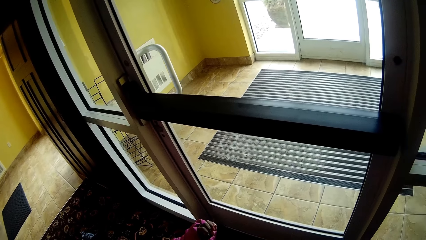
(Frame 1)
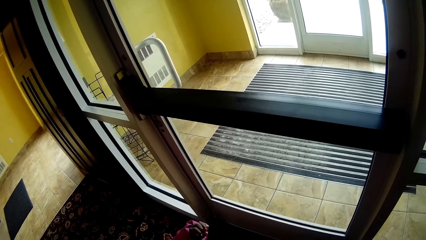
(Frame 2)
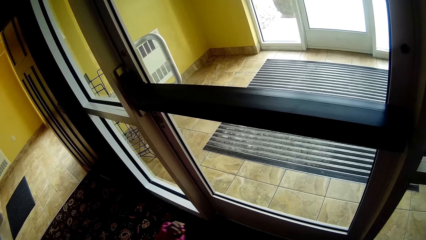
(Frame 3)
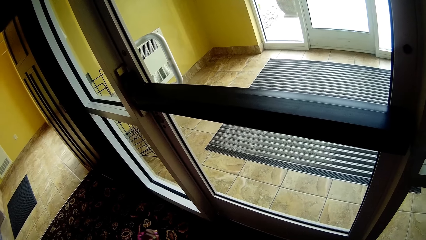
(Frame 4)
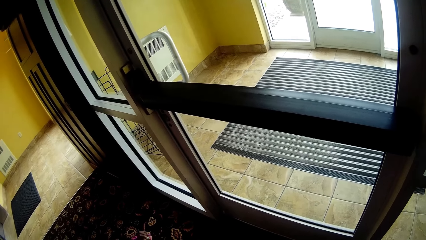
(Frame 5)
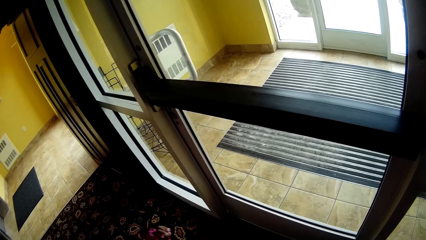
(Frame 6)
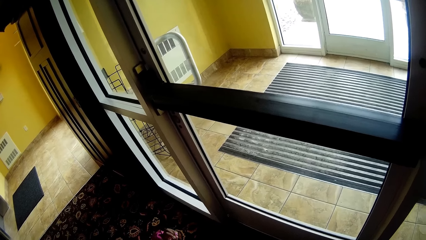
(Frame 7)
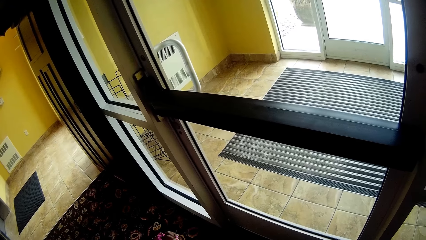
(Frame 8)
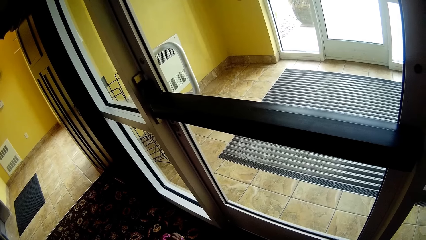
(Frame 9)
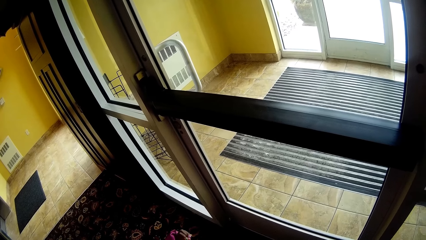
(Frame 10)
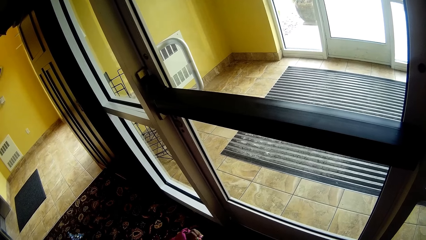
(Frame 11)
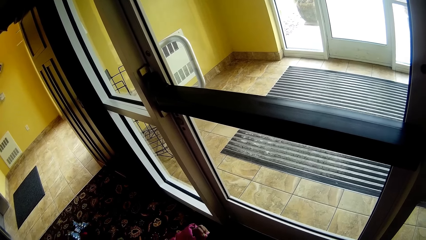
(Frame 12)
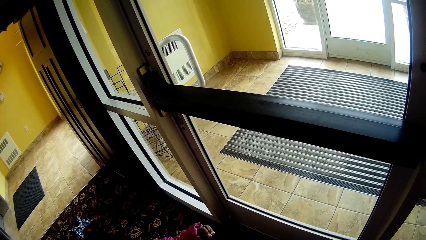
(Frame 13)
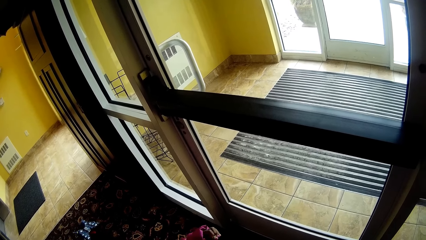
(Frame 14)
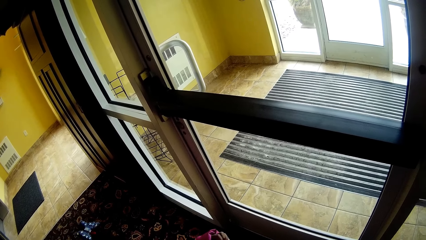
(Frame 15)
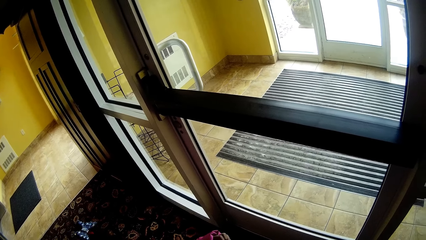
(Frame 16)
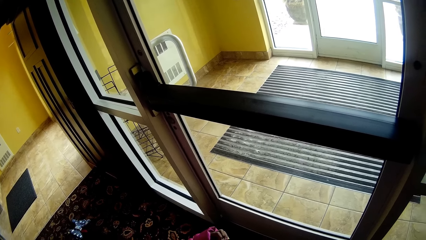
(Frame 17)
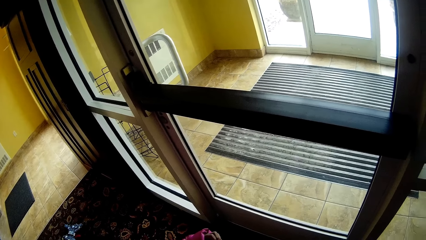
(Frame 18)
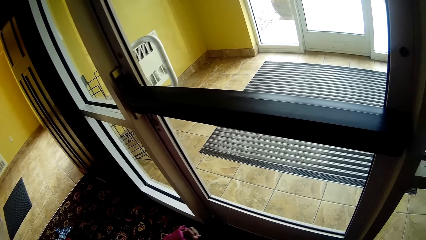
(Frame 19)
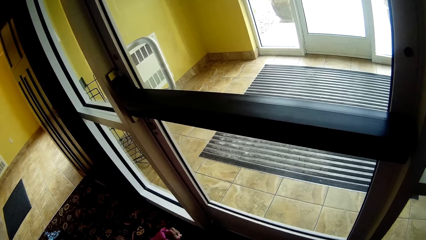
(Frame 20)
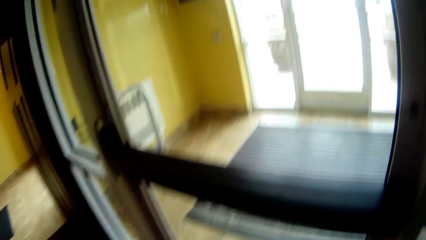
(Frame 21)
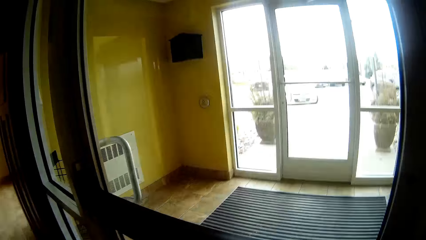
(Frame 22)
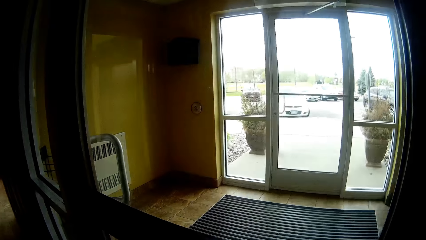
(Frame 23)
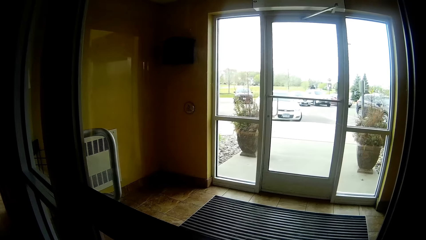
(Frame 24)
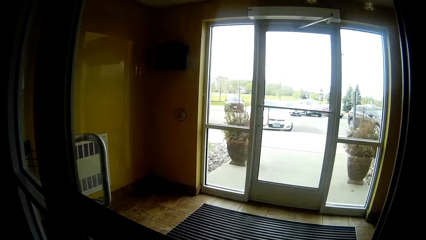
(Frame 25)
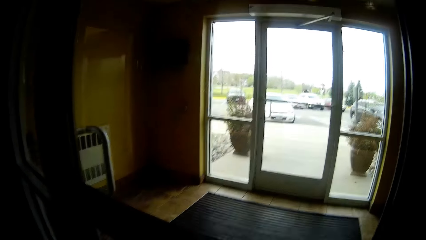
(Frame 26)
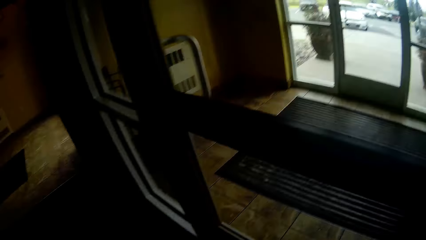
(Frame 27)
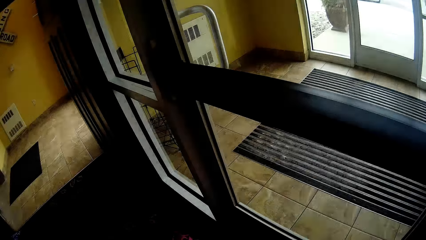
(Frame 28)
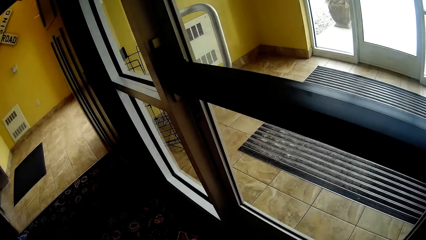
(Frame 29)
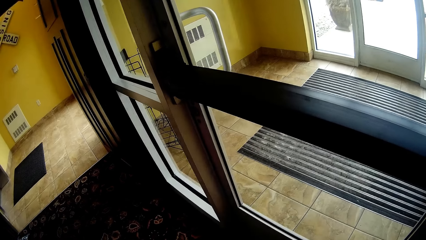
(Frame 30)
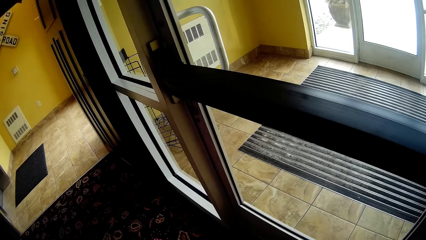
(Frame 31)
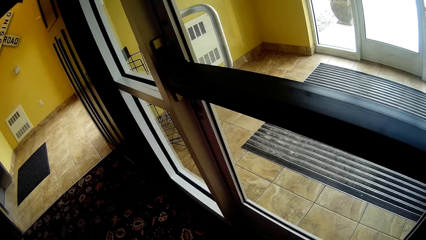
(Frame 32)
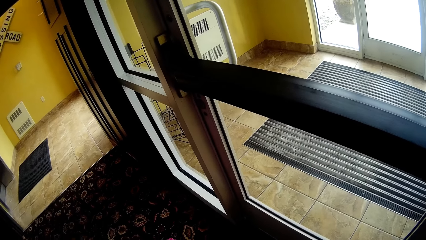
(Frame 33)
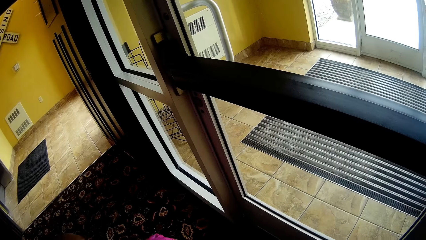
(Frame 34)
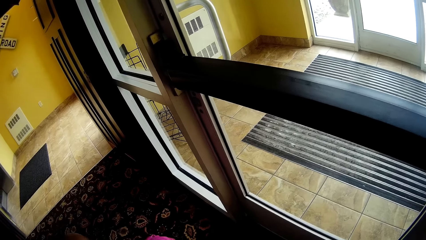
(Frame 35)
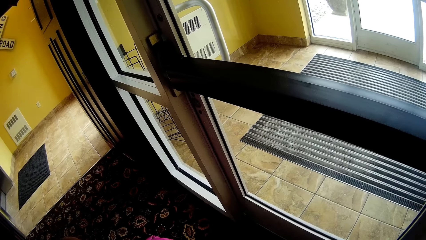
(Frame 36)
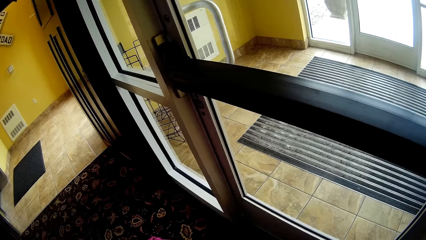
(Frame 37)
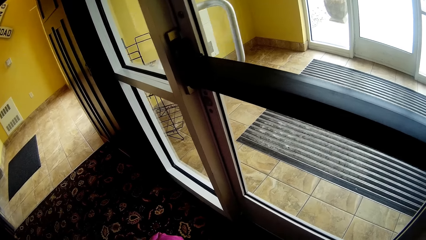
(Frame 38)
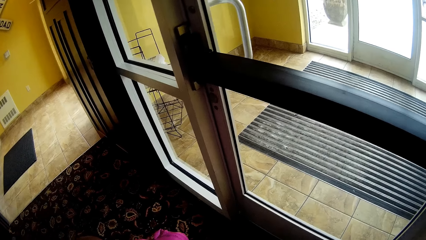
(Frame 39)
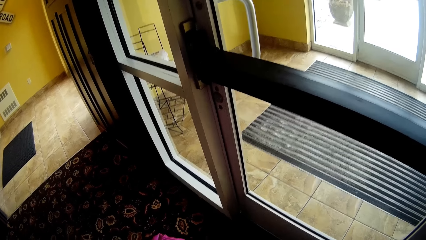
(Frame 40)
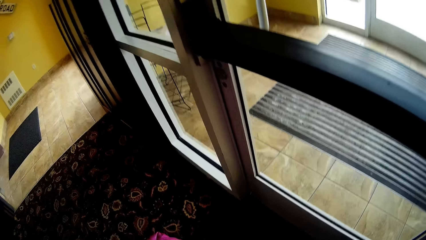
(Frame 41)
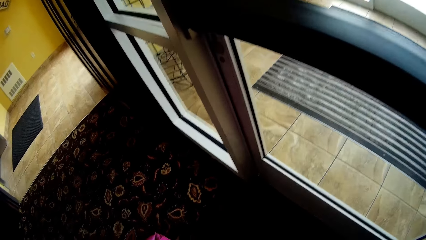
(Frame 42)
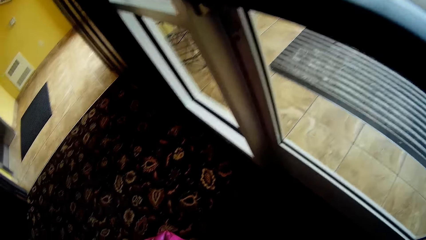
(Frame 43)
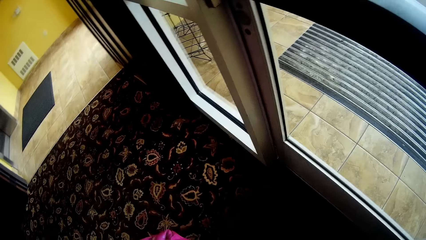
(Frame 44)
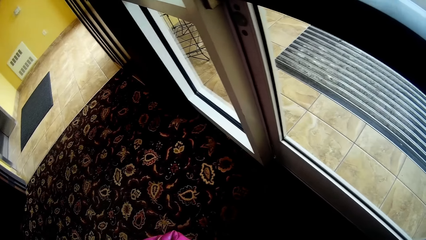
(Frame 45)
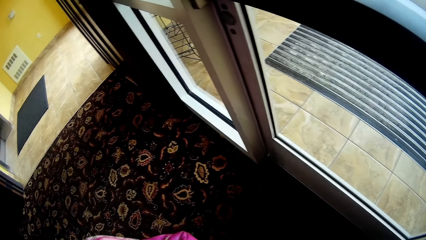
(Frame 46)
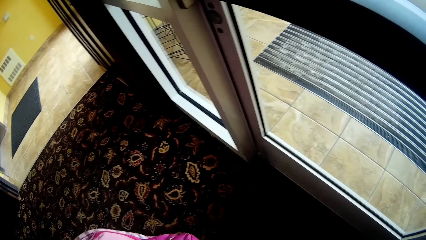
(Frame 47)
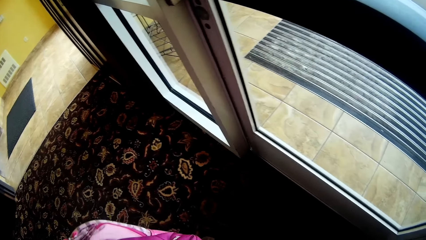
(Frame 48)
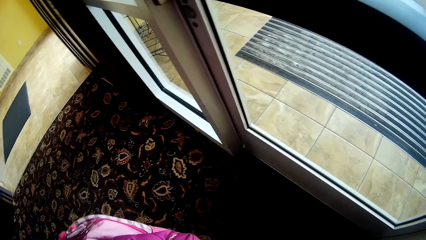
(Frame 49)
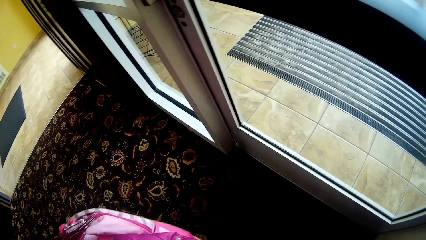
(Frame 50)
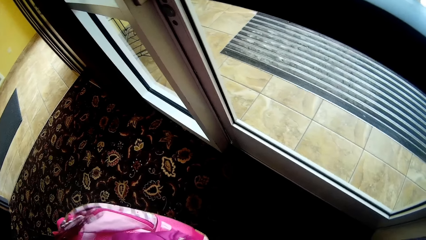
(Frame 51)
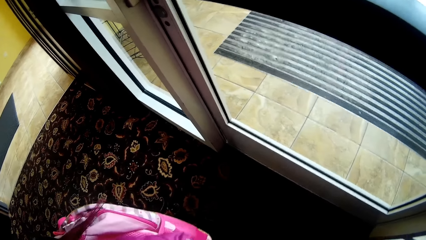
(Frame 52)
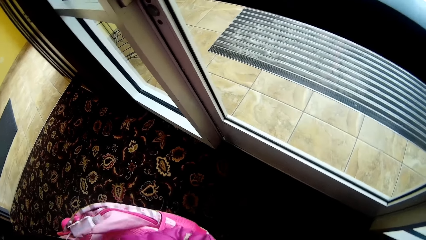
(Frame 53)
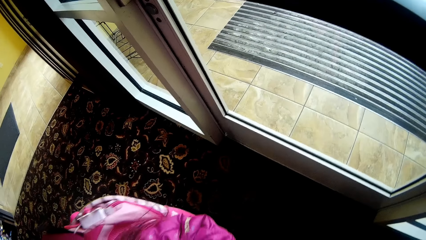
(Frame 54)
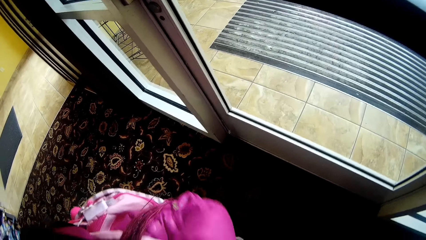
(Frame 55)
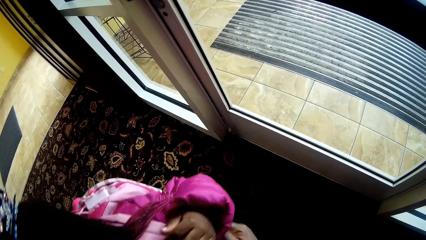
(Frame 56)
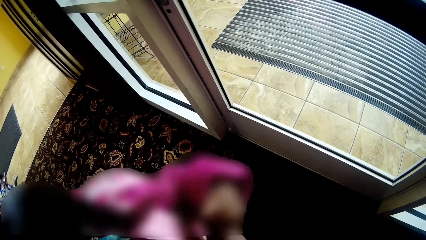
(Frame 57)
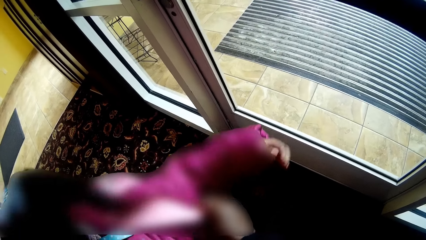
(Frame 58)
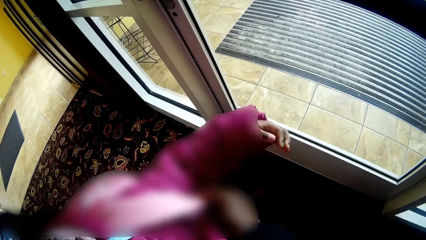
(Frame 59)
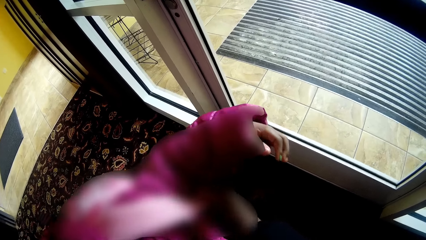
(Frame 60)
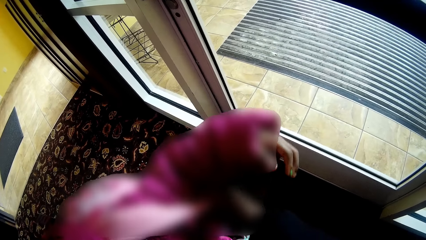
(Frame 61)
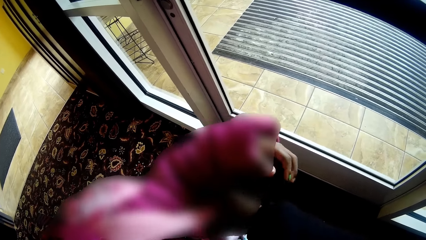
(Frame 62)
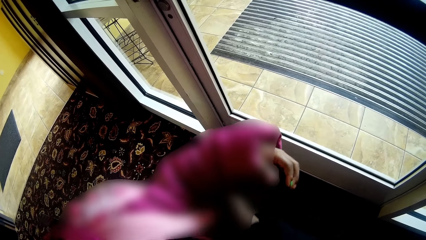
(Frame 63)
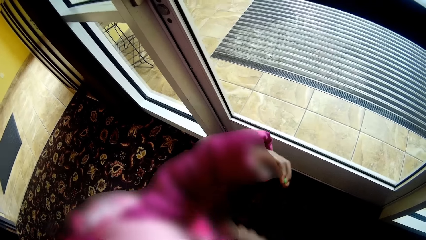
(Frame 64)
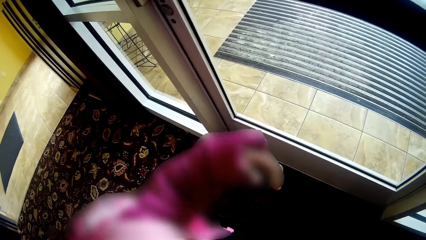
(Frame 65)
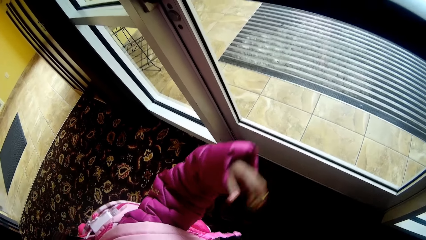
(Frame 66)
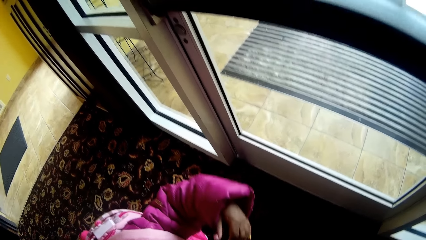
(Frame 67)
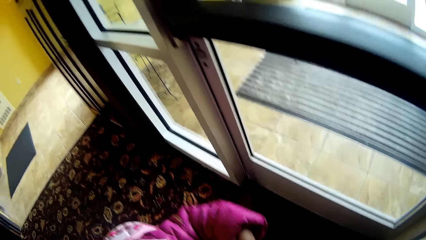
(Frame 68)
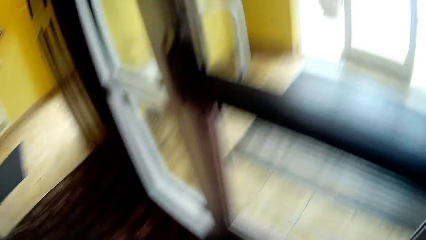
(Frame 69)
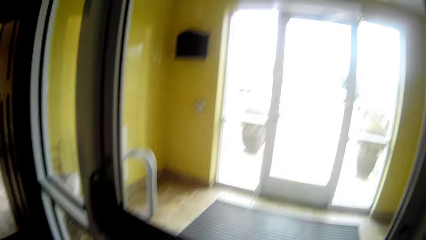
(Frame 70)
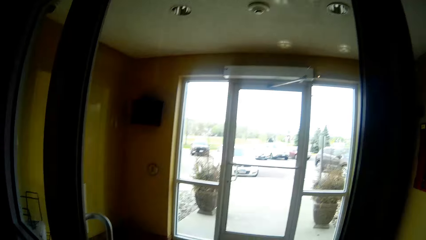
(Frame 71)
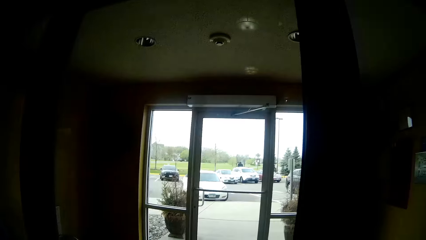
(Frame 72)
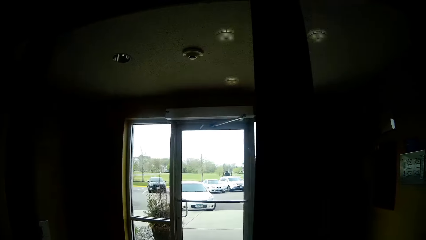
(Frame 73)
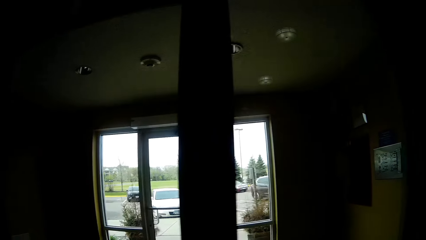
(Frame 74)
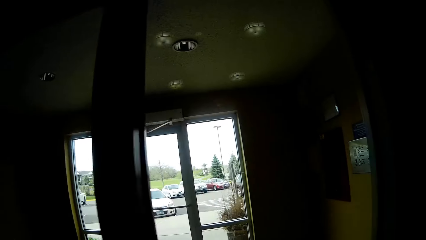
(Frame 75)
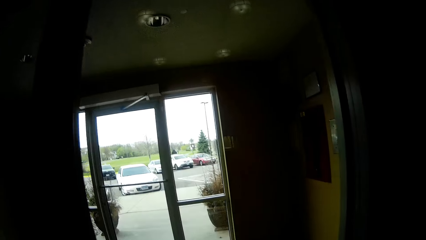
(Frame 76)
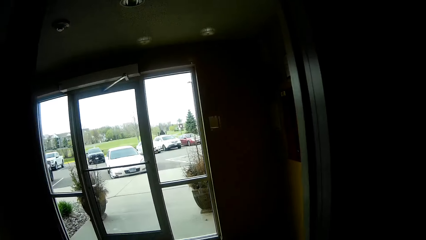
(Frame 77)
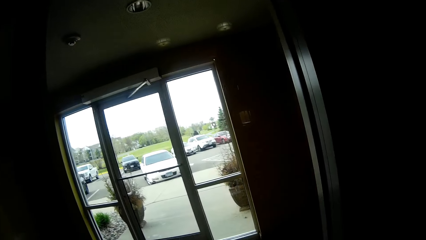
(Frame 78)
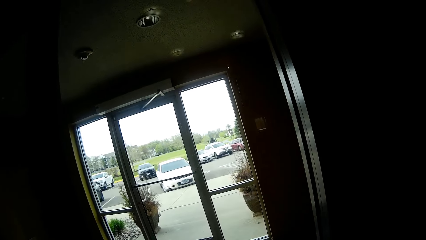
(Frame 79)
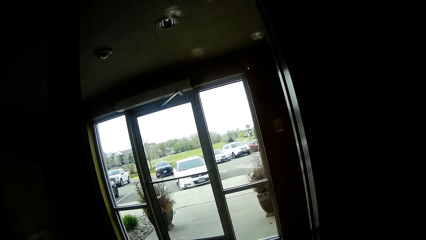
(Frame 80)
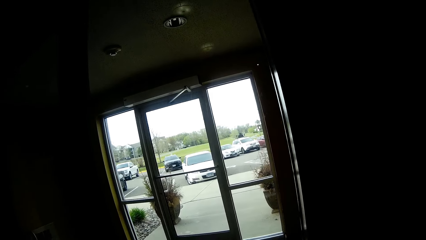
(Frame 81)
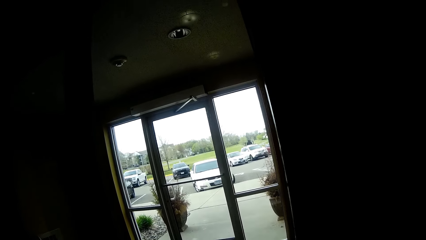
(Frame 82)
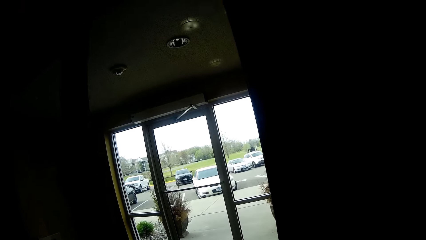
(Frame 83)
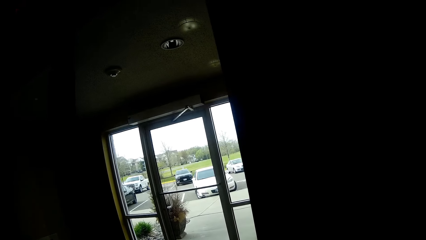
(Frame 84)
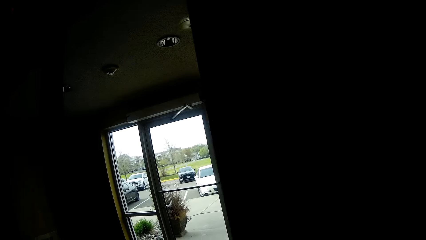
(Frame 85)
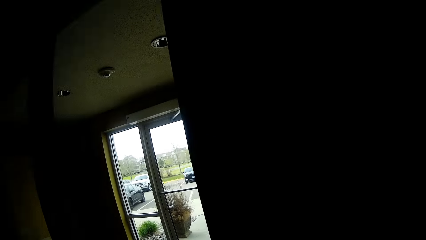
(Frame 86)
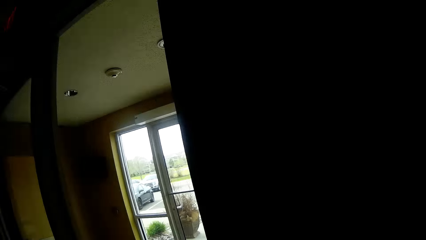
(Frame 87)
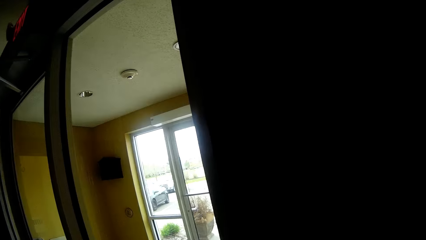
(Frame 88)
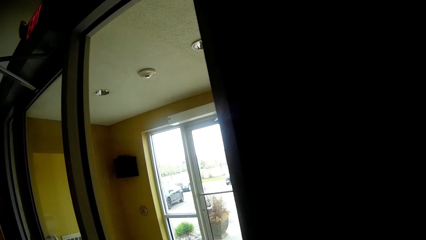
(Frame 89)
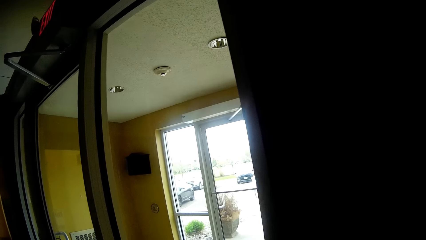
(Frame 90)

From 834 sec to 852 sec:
The camera wearer looks through the door. She converses with a person. The person straightens a hand. The camera wearer aligns a cloth on the person. She touches the bag with her right hand. She looks around in the room.
